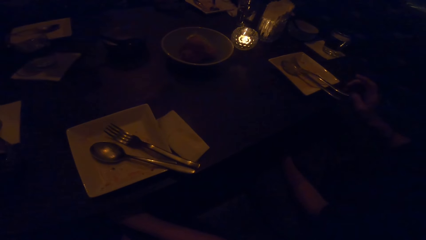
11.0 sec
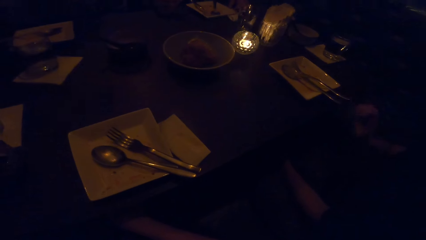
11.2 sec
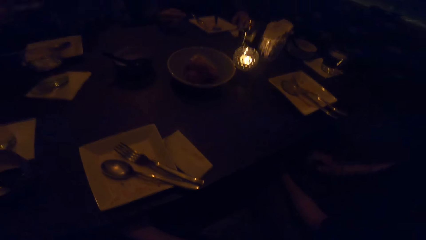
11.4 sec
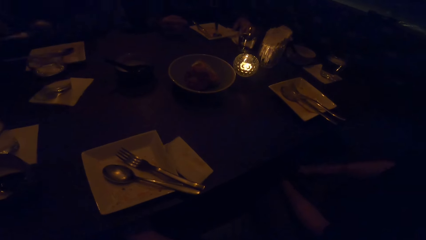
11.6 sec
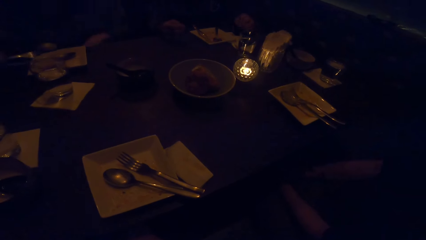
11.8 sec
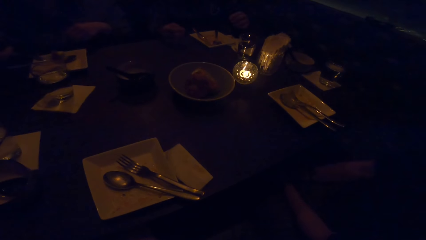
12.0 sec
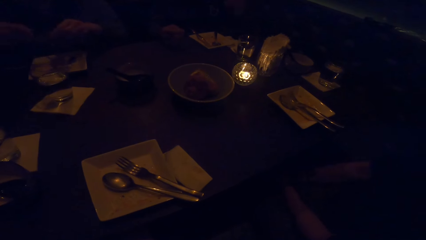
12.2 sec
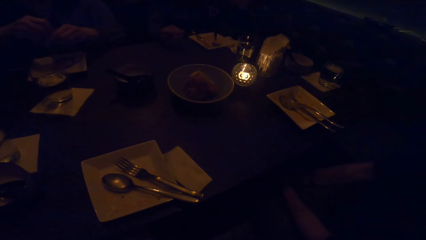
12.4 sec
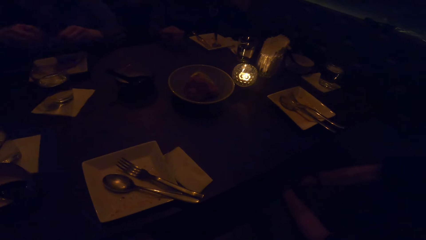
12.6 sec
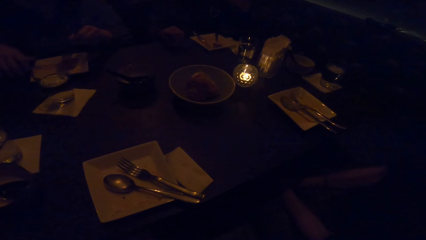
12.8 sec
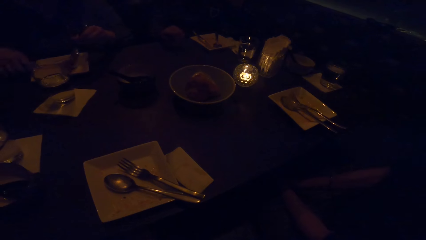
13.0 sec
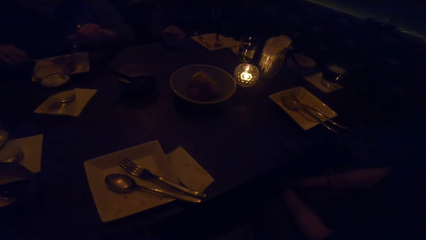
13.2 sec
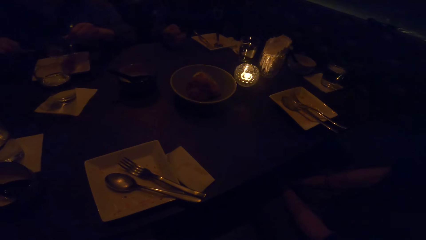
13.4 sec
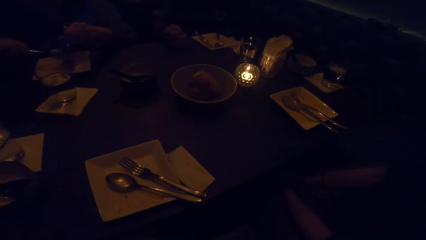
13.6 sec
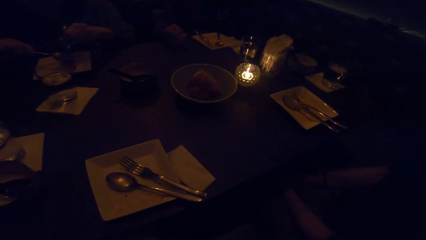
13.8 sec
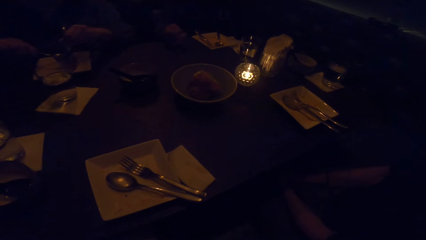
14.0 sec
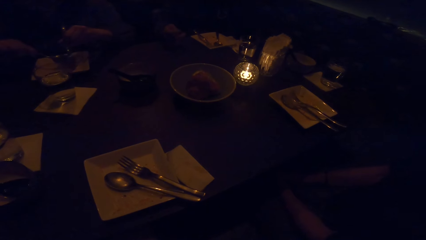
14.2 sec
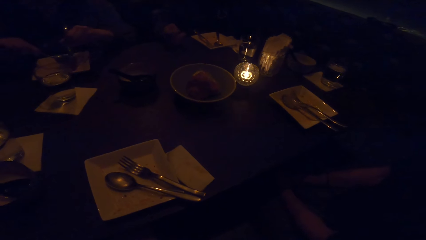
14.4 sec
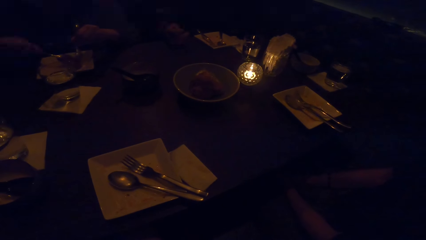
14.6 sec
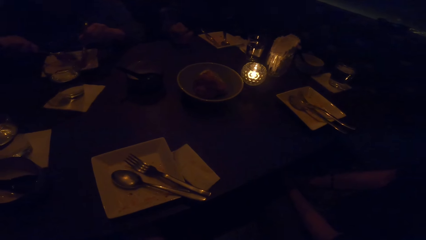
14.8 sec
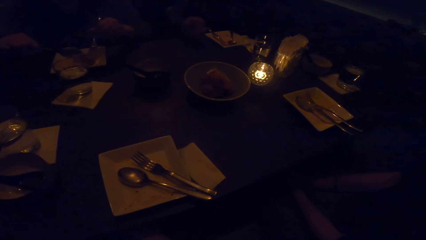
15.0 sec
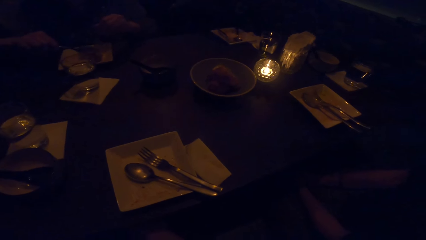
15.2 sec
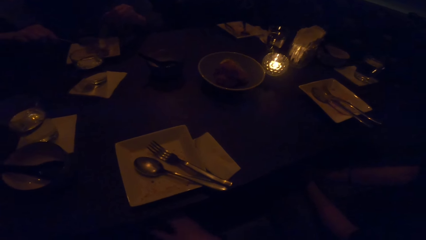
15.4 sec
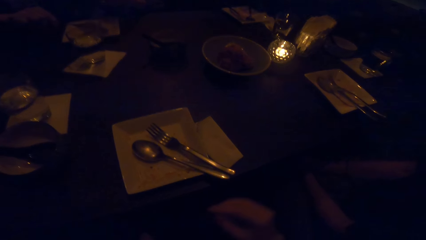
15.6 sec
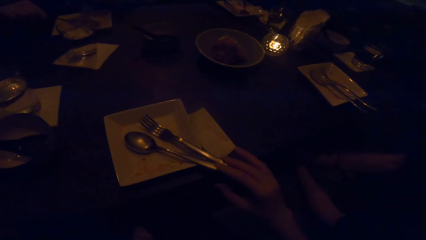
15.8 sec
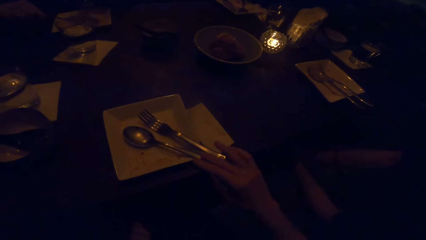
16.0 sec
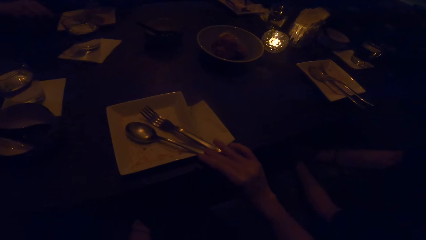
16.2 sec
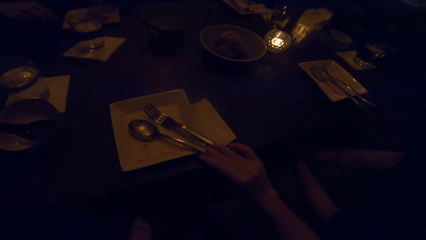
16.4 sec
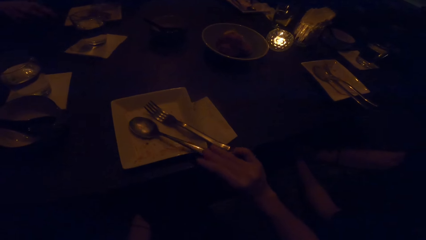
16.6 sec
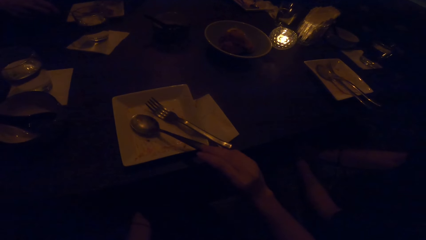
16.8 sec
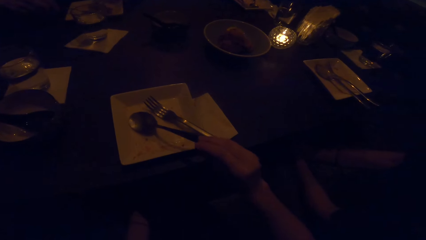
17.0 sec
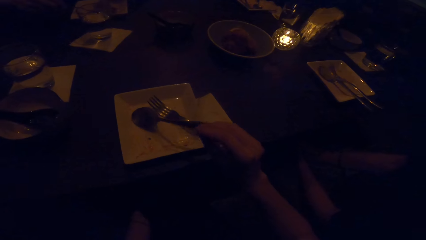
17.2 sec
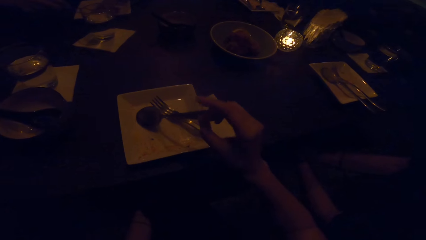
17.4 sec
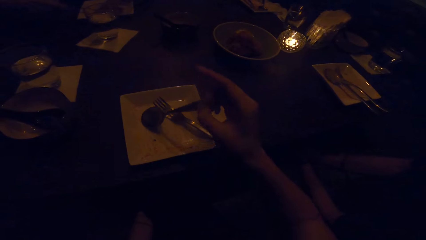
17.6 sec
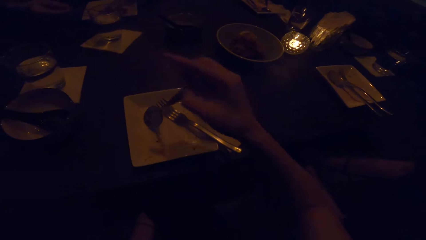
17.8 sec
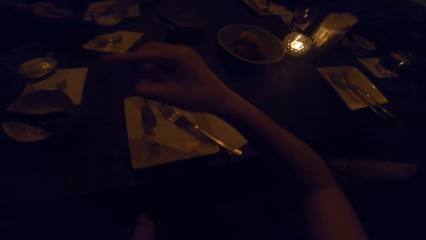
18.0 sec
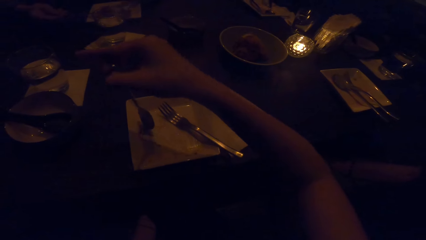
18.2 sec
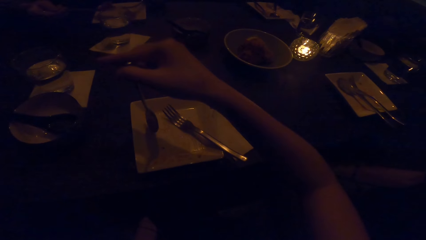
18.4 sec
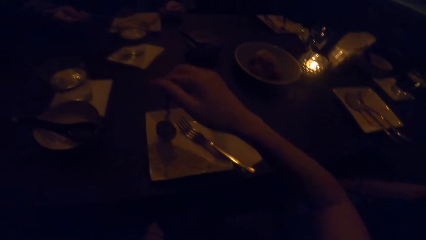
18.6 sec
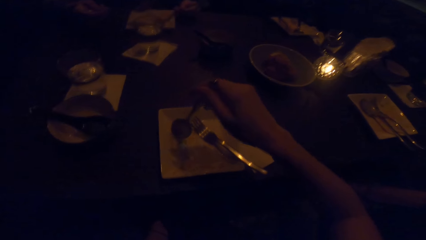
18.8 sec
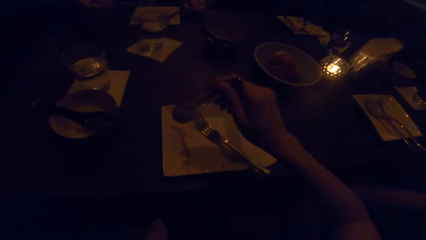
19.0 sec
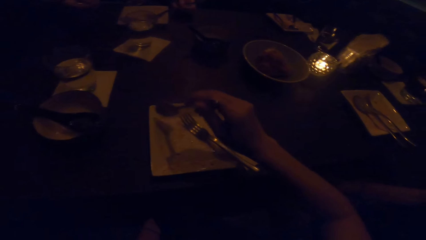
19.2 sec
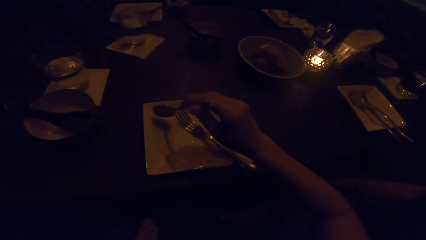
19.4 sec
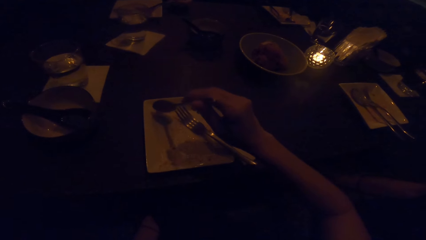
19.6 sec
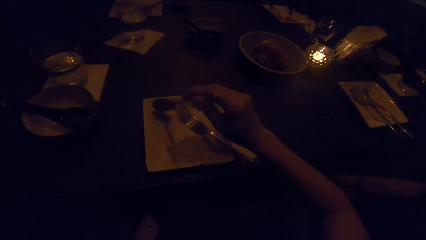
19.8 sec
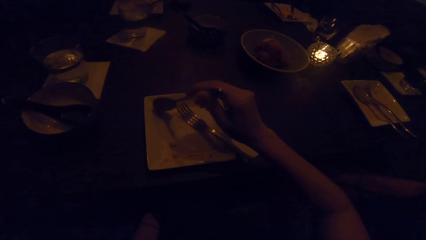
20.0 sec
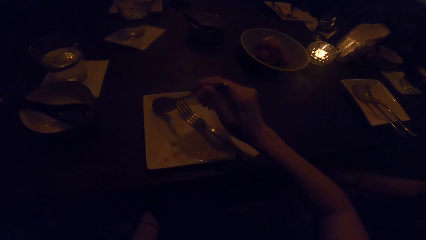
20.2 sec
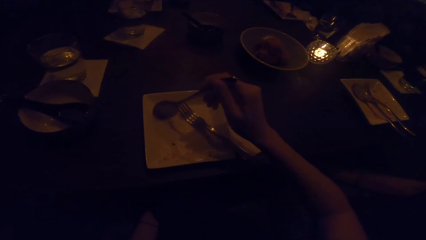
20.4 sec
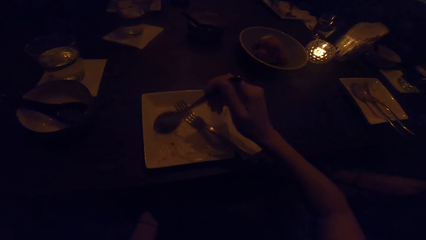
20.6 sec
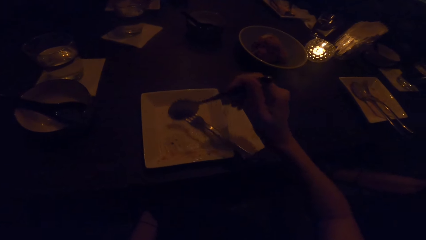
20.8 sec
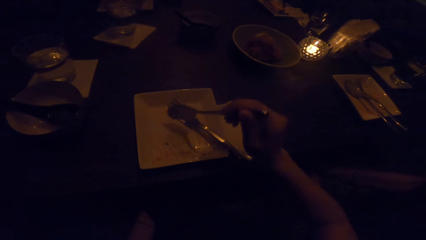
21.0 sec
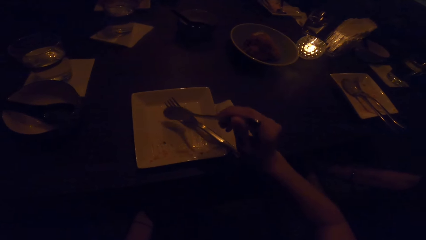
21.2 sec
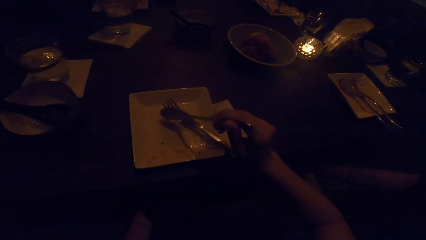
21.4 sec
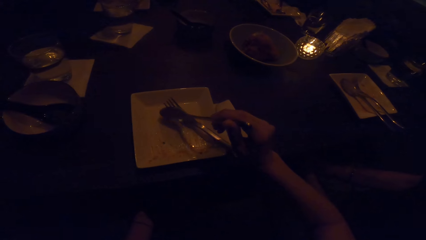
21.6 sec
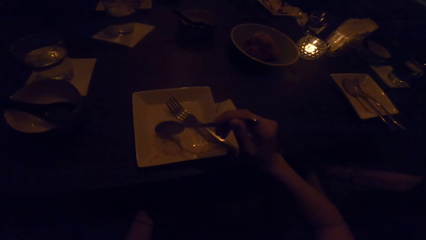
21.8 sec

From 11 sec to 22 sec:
The woman moves the fork to her right hand. The woman picks up a spoon from the plate. The woman removes the desserts on the fork with the spoon. The woman puts the dessert on the plate. The woman holds the fork. The camera wearer touches the fork and spoon. He takes the spoon from a plate. He holds the spoon. He takes crumbs from the plate with his right hand.

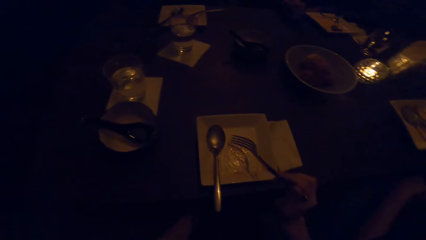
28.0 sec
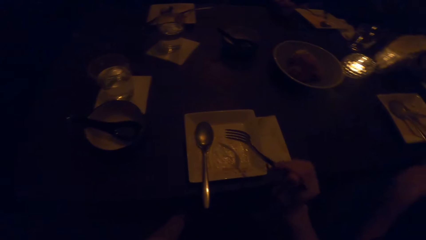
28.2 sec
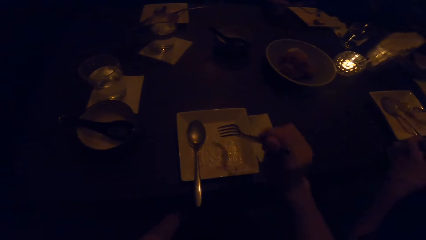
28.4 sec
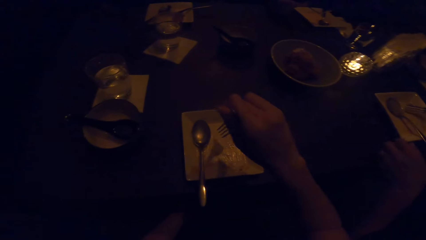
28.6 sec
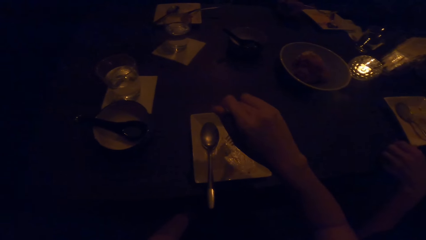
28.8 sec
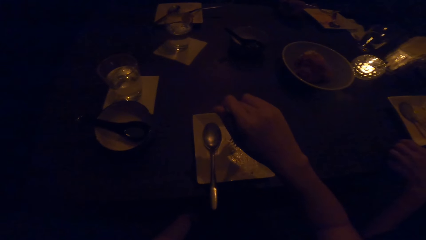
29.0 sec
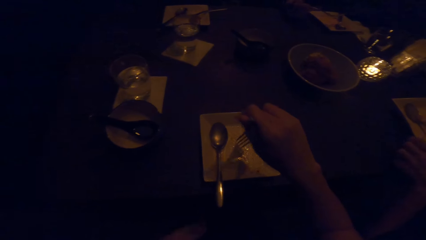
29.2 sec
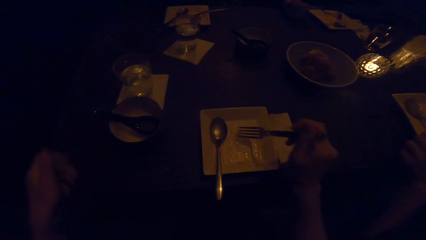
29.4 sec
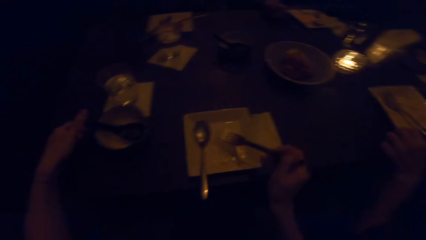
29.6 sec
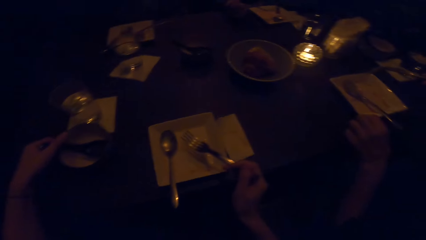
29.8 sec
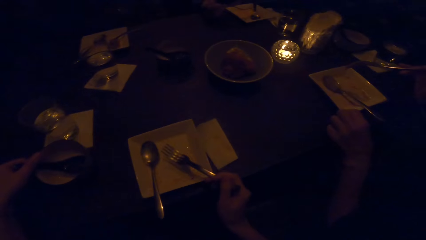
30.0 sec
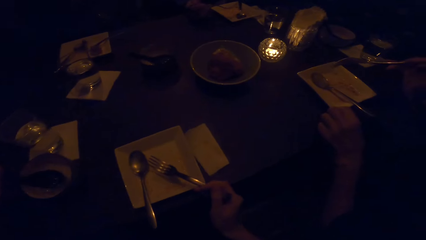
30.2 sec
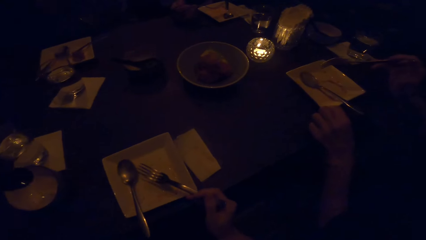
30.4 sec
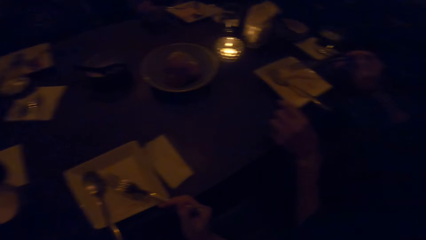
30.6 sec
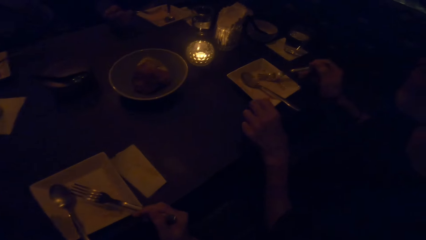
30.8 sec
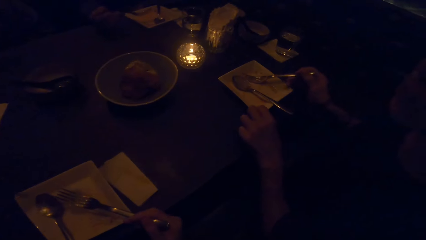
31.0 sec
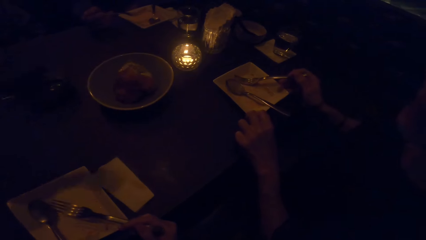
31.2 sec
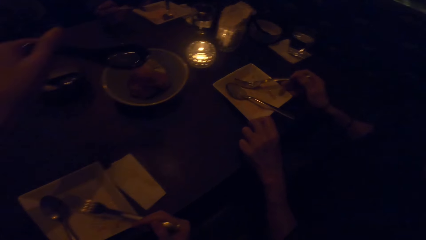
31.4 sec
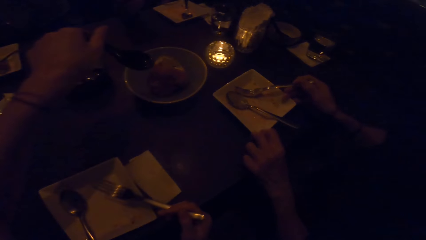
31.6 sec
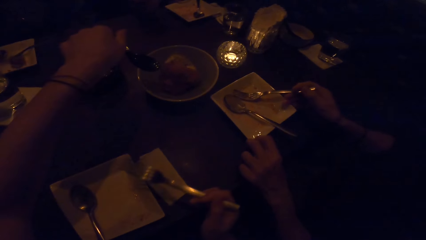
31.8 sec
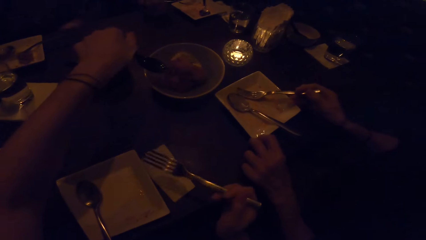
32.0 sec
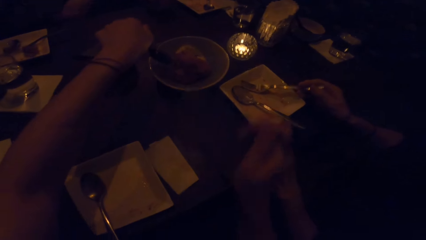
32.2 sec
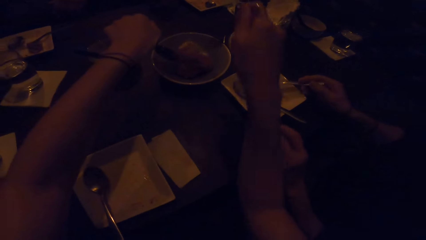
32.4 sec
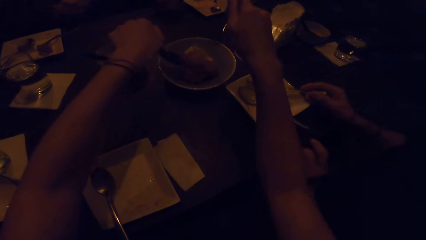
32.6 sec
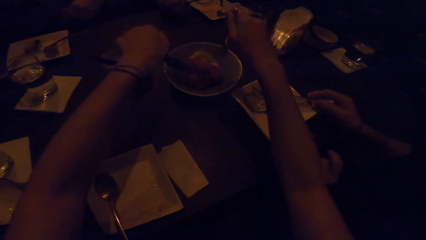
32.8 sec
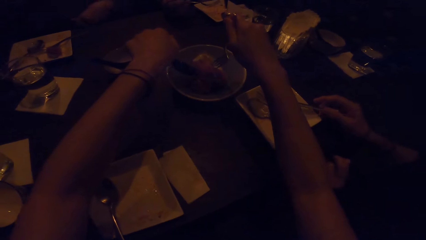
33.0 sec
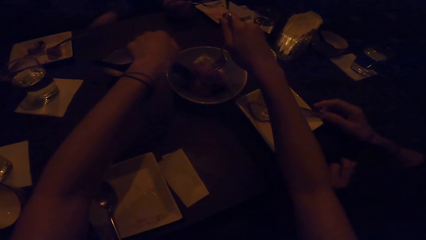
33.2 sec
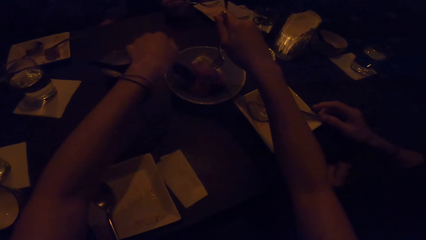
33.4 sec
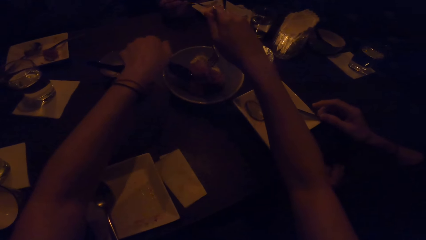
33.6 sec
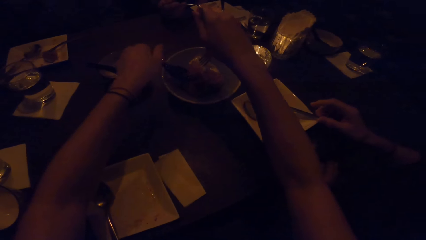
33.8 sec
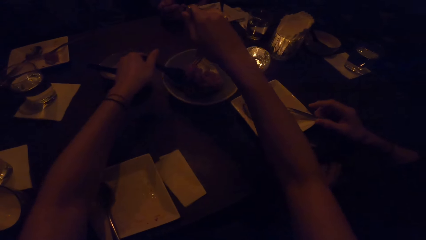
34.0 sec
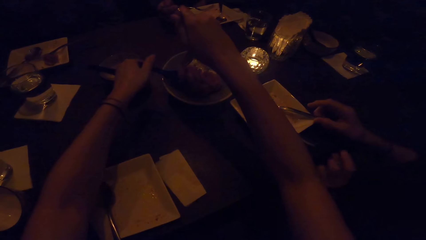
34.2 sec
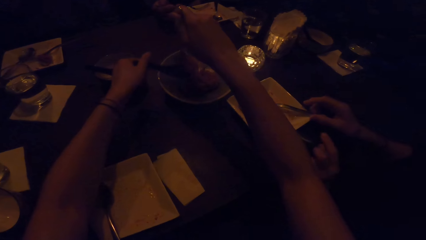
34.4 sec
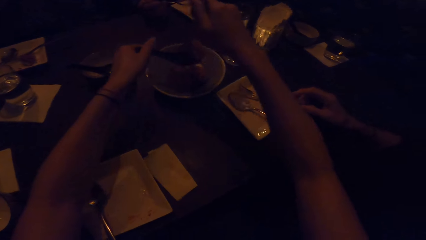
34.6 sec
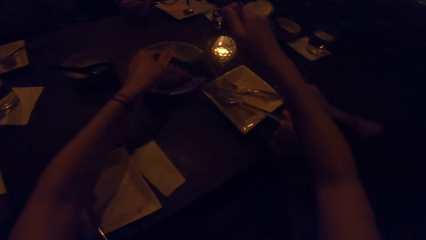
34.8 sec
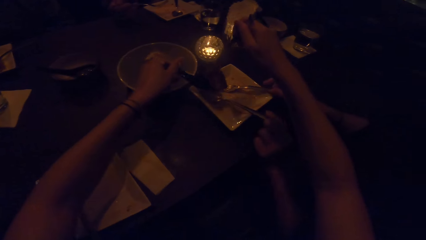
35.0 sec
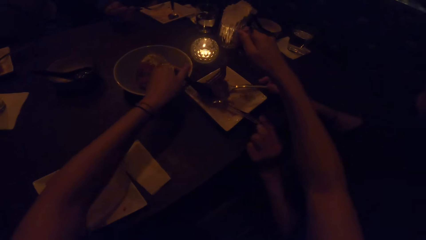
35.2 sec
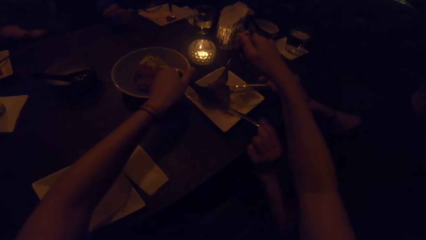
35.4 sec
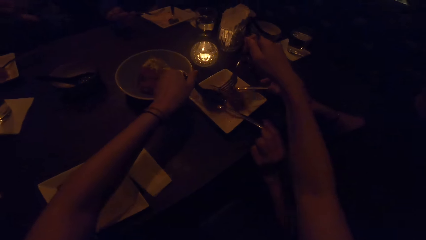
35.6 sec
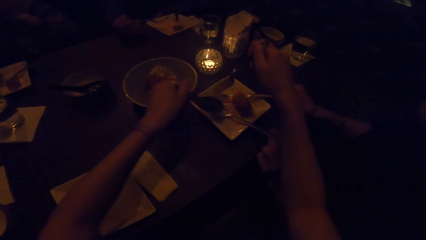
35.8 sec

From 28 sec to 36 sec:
The camera wearer holds a fork. A man takes cutlery from his plate with his left hand. The camera wearer takes a serving spoon from a bowl with his left hand. A woman moves her plate with both hands. The camera wearer takes dessert with the cutlery in his right hand and serves food from the bowl. He puts the dessert in the spoon in his left hand. The woman drops the cutlery on the plate. The camera wearer holds the dessert with the spoon in his left hand and supports the dessert with the fork in his right hand. The woman touches the cutlery with her right hand. The camera wearer puts the dessert in the woman's plate.
